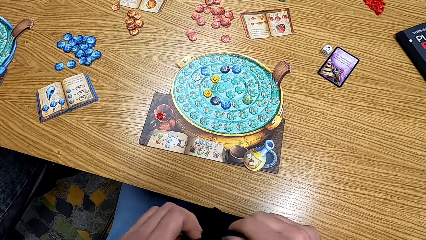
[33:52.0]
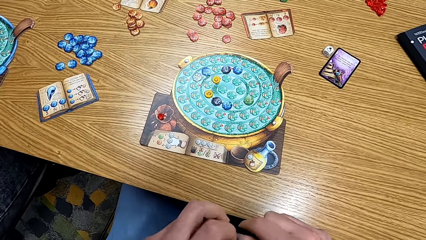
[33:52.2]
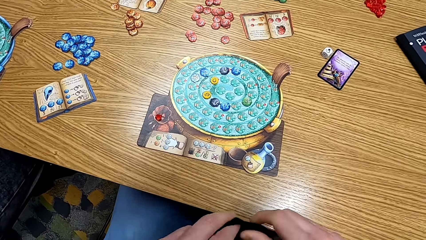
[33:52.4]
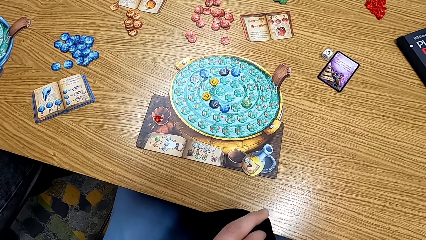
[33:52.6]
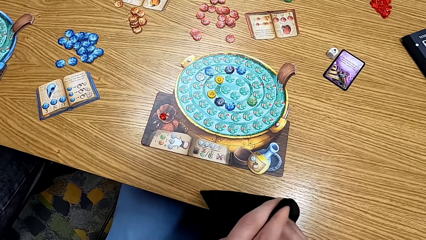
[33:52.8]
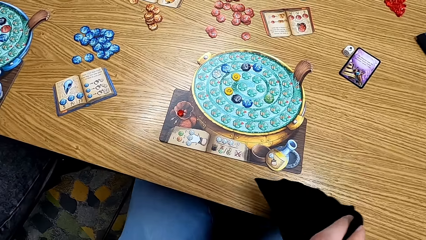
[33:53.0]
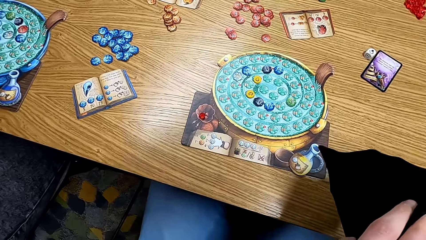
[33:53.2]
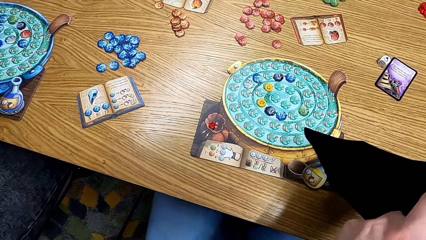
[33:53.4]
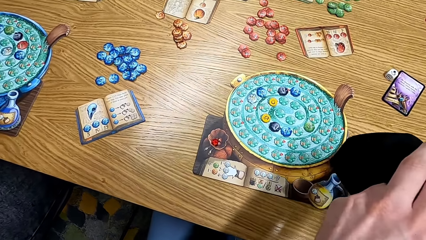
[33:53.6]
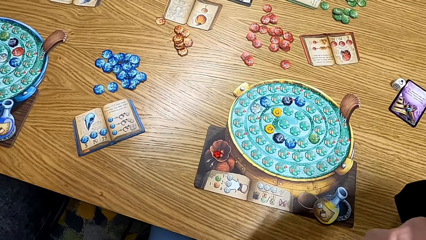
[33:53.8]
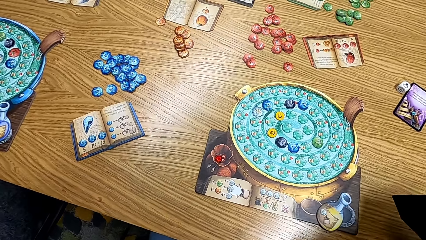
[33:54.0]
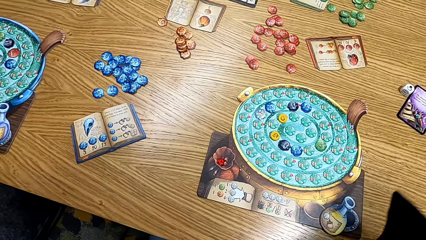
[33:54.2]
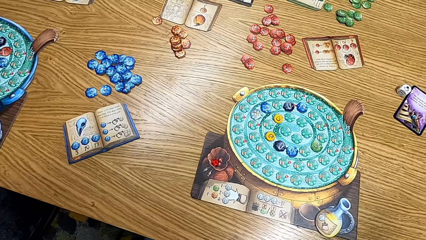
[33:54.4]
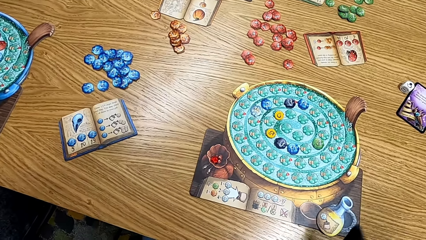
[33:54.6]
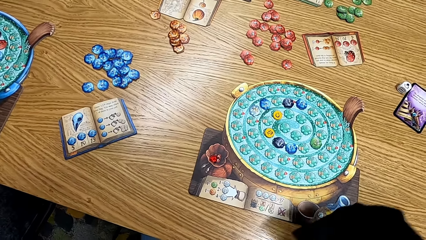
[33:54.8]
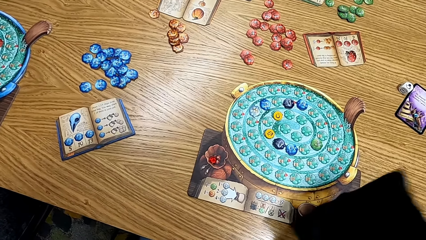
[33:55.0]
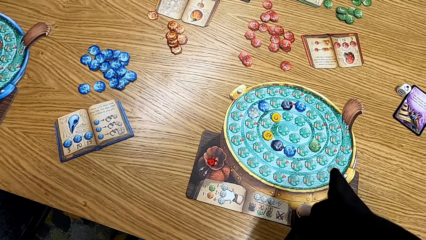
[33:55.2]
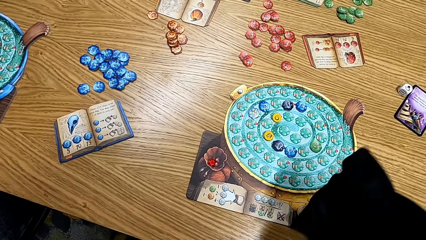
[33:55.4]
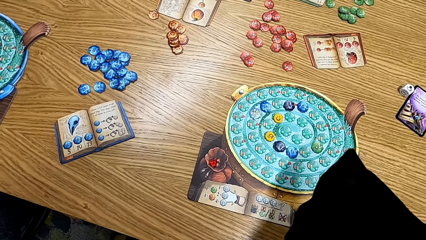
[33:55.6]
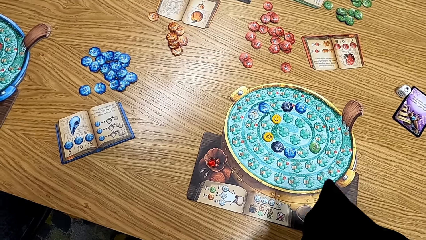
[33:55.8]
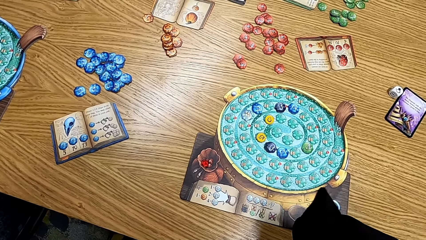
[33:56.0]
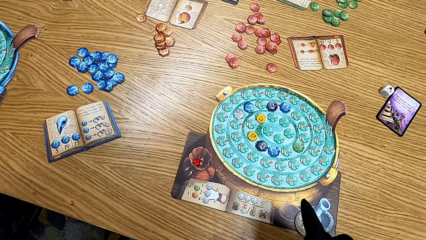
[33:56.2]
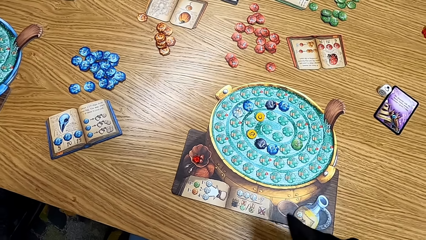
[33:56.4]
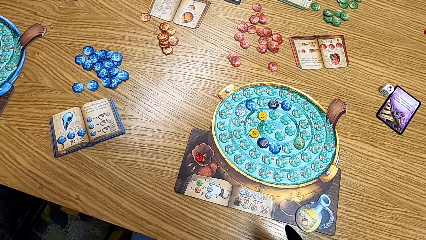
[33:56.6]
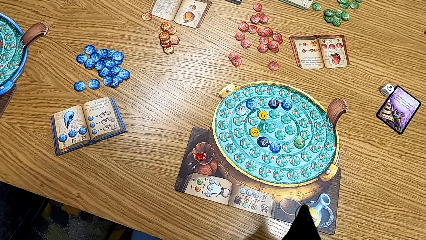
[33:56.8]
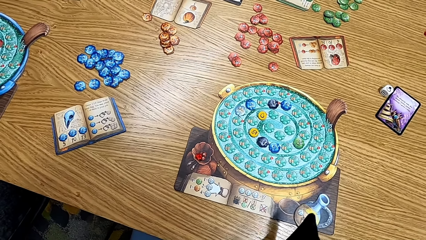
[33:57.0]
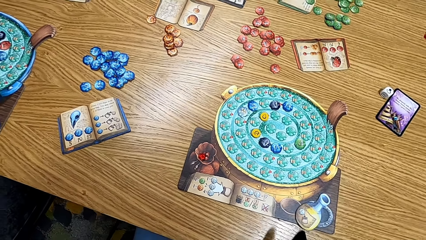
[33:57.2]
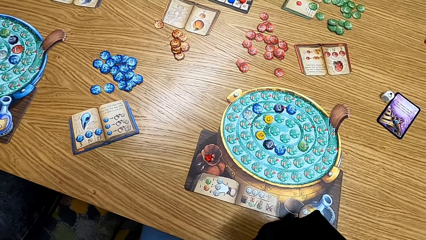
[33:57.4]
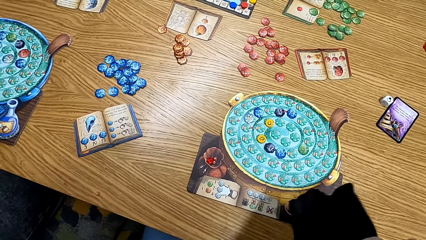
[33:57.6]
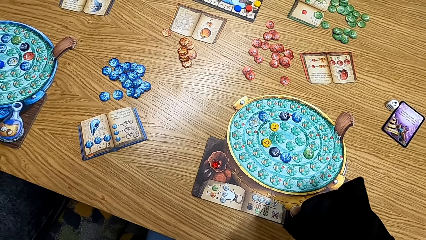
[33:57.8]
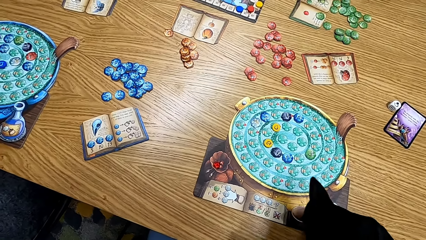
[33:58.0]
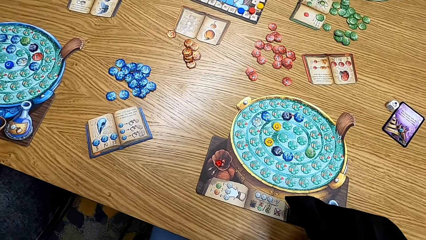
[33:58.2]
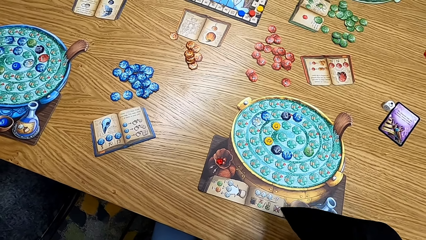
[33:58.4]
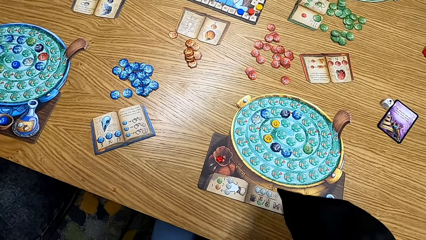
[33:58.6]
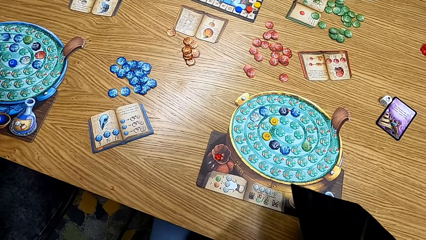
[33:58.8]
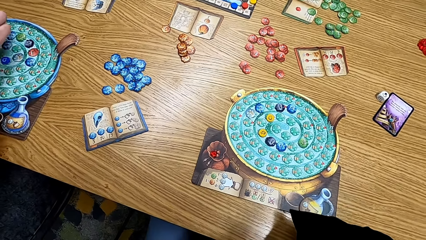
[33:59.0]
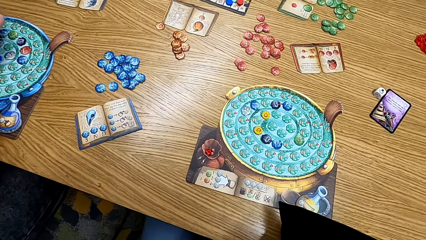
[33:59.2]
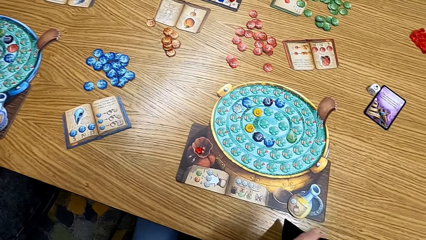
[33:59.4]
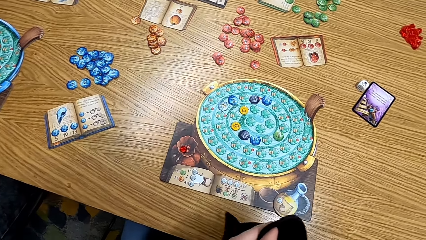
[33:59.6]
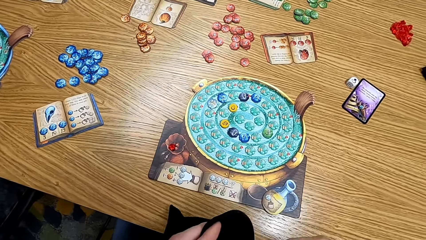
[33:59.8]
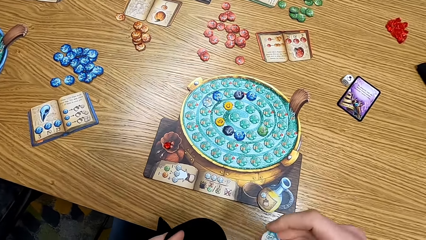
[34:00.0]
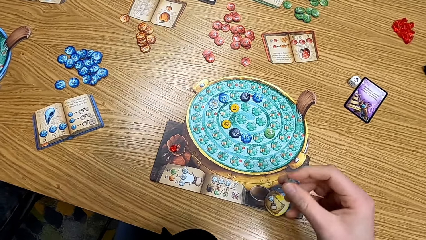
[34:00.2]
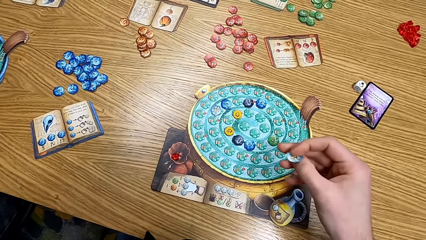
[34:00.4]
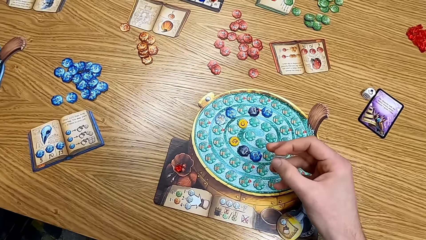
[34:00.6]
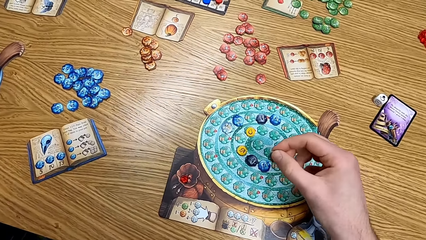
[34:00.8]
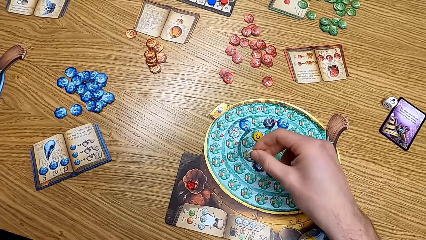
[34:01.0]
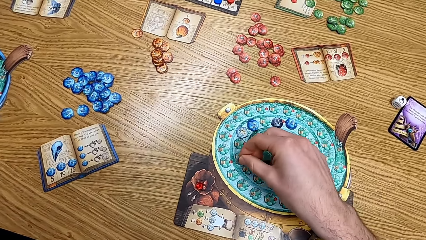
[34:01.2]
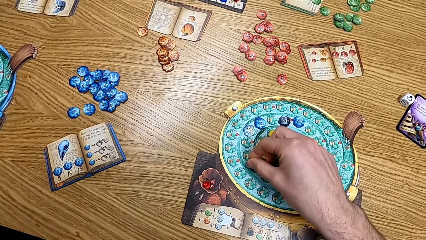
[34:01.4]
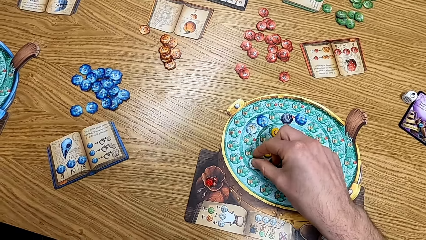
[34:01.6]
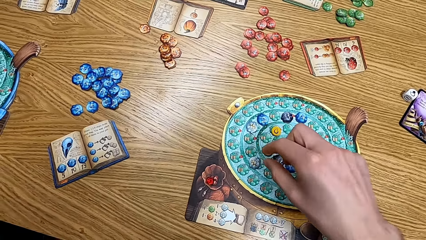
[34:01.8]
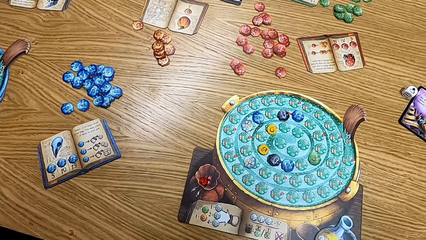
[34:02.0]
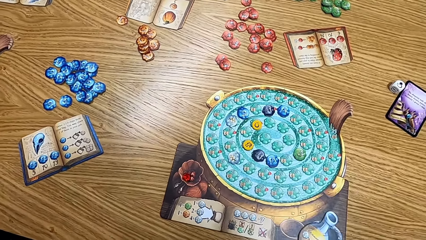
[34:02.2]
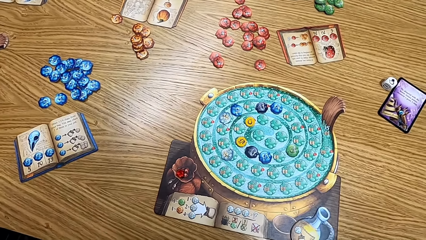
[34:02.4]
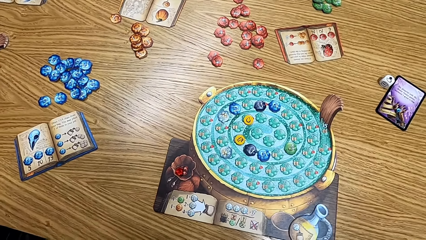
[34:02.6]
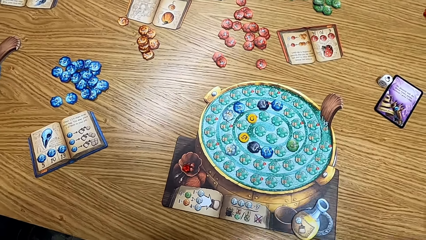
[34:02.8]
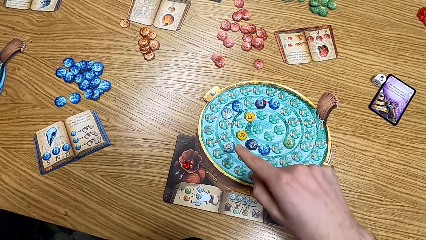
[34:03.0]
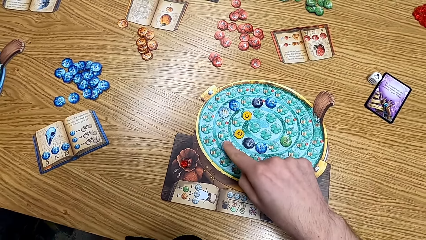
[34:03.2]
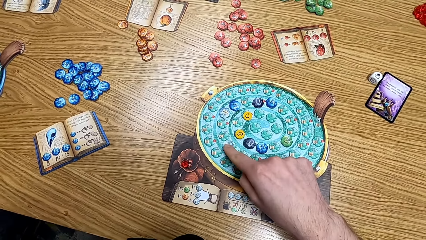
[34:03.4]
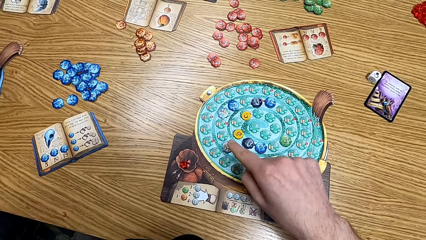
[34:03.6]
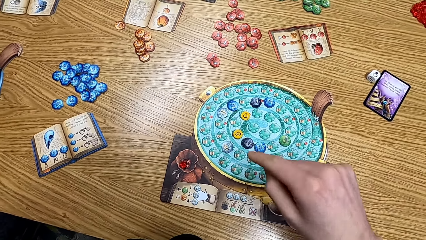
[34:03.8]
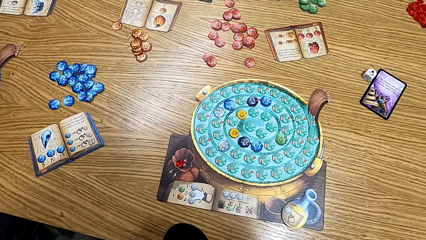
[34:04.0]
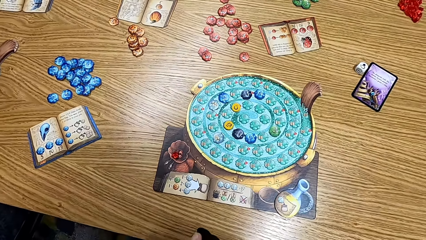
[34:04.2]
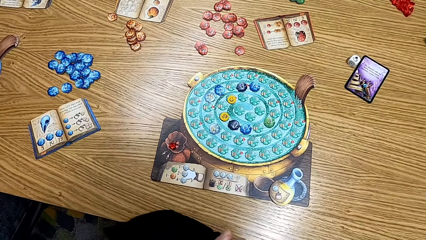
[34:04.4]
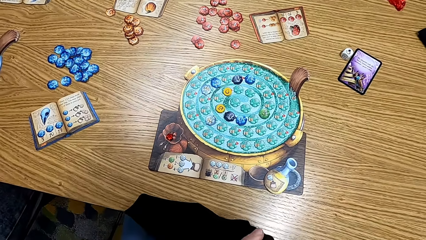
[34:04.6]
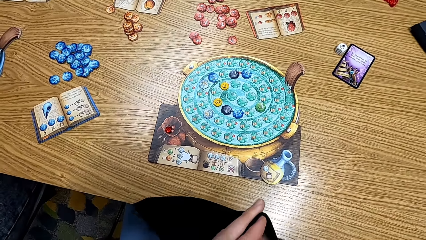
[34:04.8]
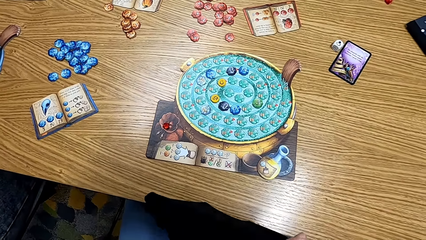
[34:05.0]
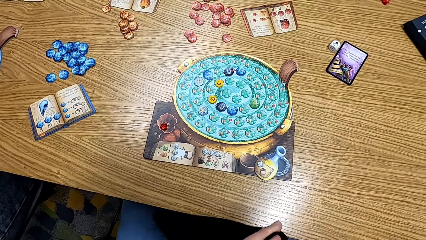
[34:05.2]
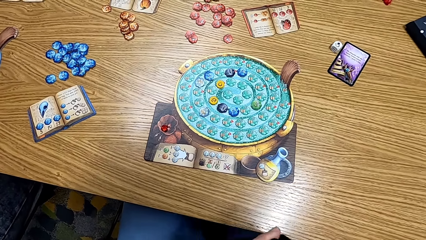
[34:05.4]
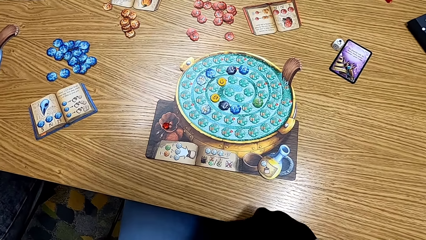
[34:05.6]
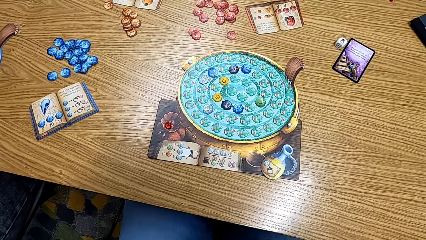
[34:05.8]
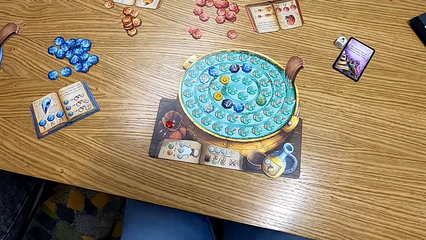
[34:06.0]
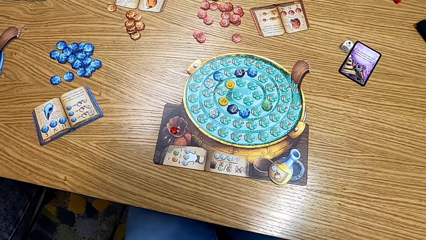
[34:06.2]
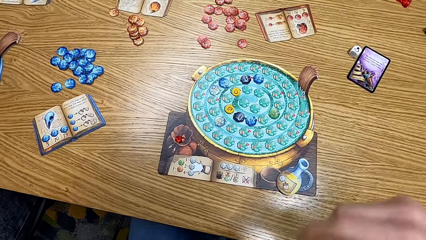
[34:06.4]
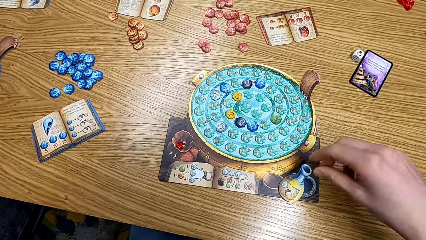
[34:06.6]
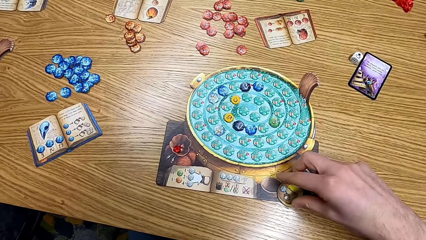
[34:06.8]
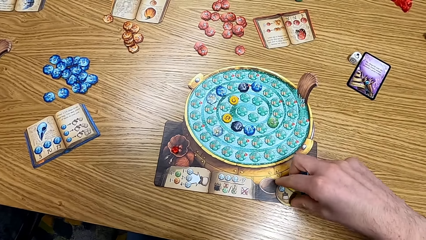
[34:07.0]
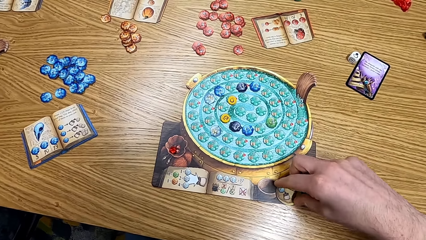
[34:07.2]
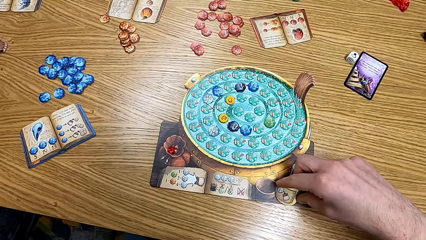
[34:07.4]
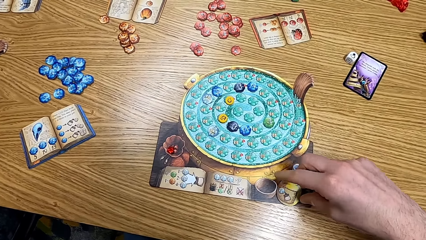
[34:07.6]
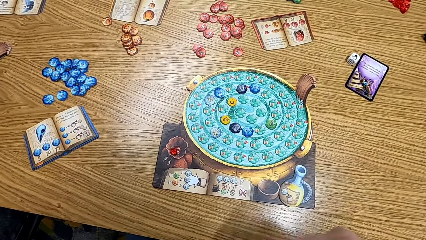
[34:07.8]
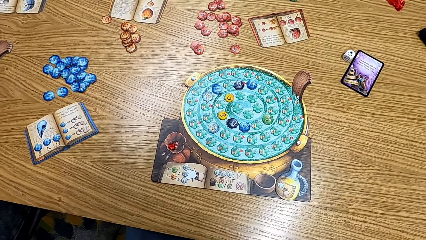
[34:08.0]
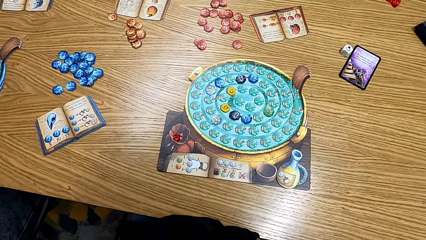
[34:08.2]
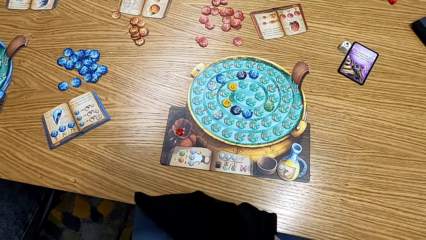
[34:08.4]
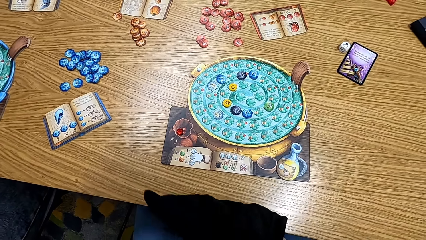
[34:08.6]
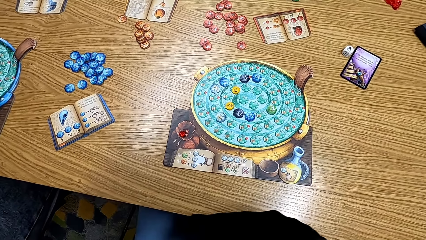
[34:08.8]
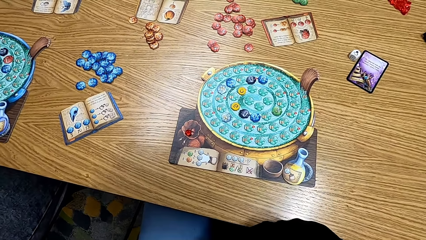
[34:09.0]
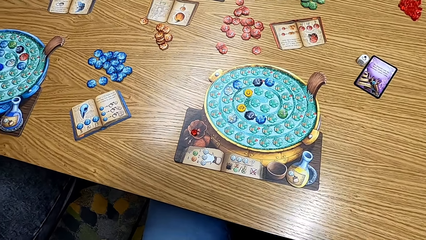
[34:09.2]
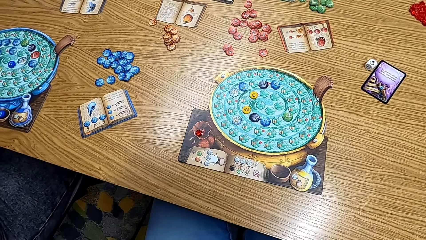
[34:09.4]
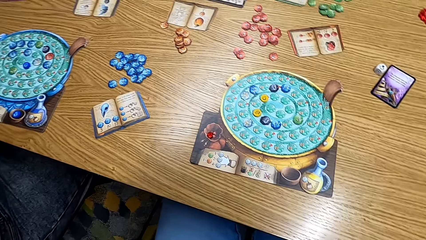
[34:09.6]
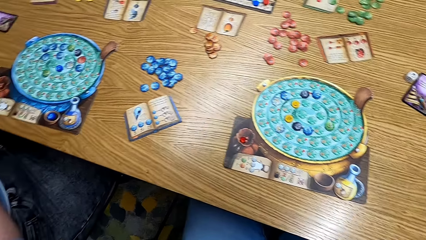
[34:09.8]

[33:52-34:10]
The camera wearer picks up the cards in the bag. They shake the cards in the bag. They play the board game. They put the cards on the table. They touch the cards on the table. They pick up the cards on the table.
